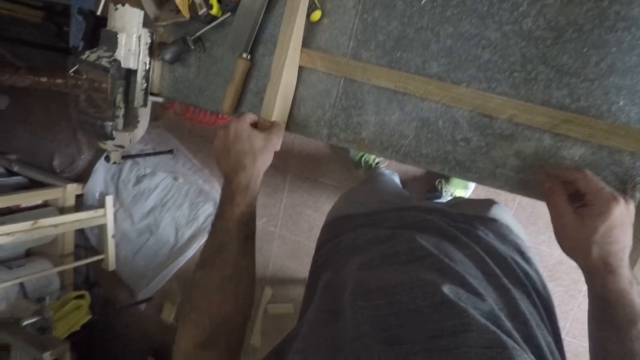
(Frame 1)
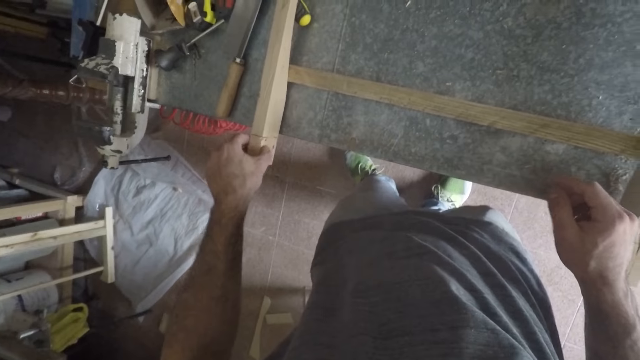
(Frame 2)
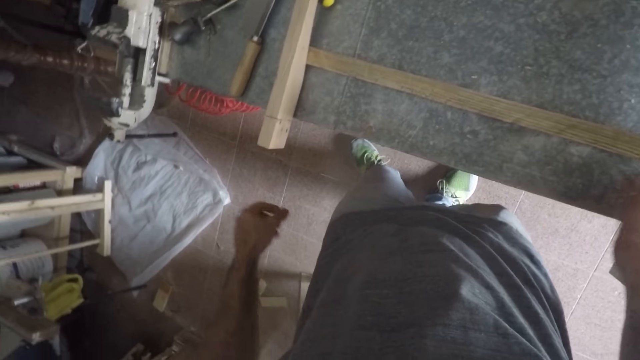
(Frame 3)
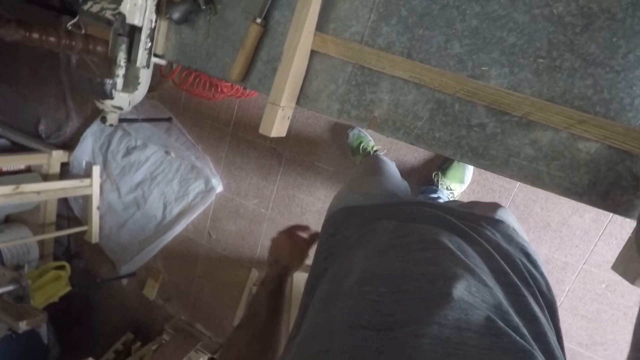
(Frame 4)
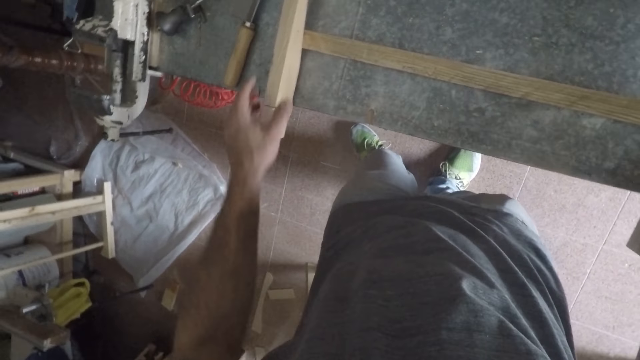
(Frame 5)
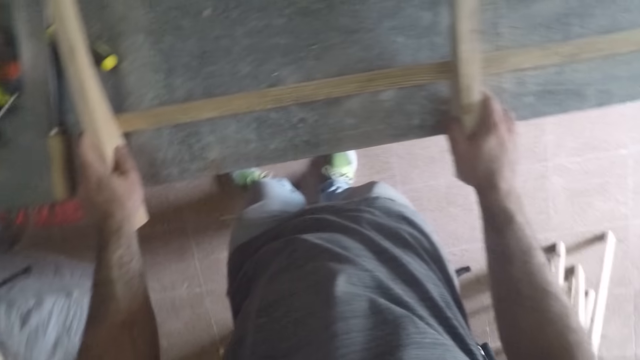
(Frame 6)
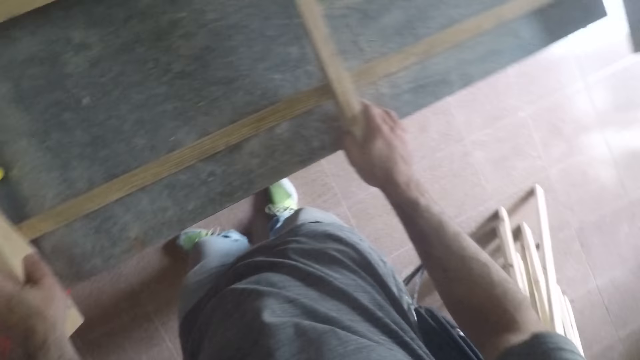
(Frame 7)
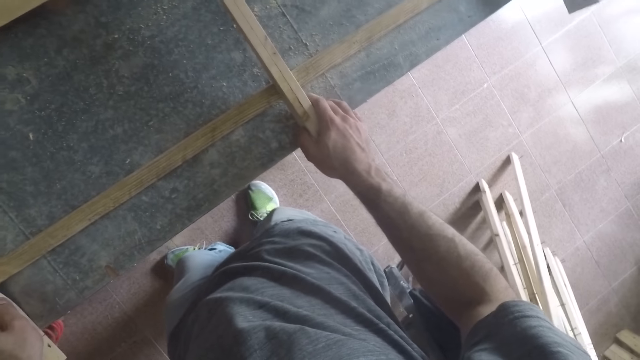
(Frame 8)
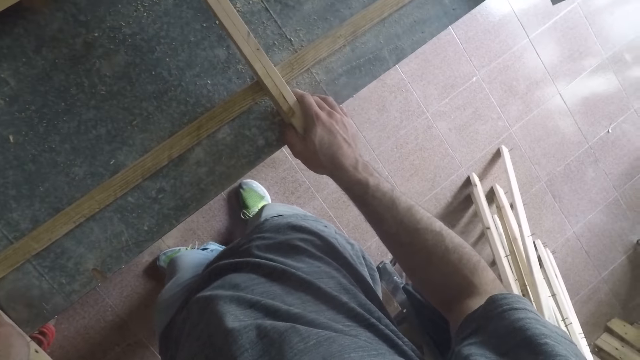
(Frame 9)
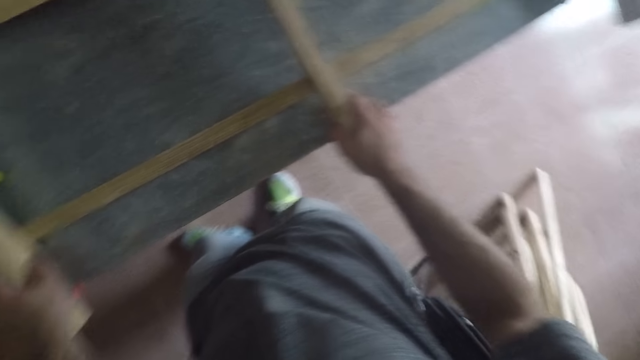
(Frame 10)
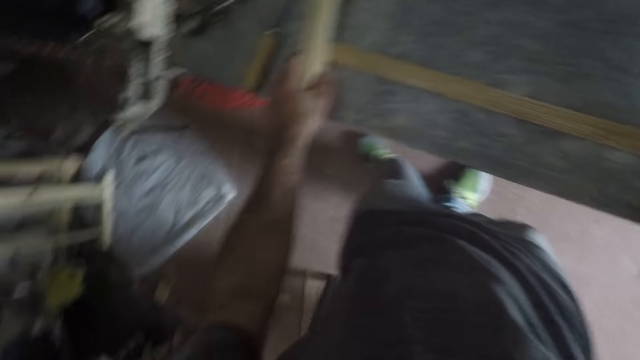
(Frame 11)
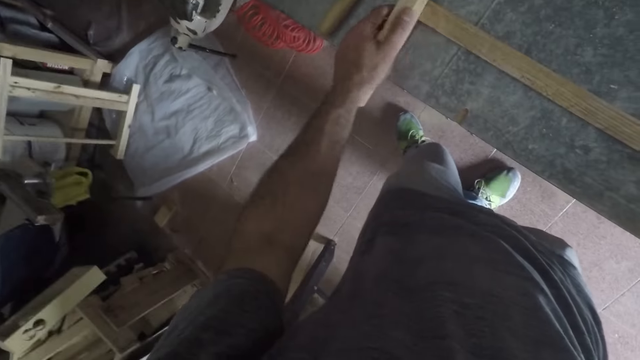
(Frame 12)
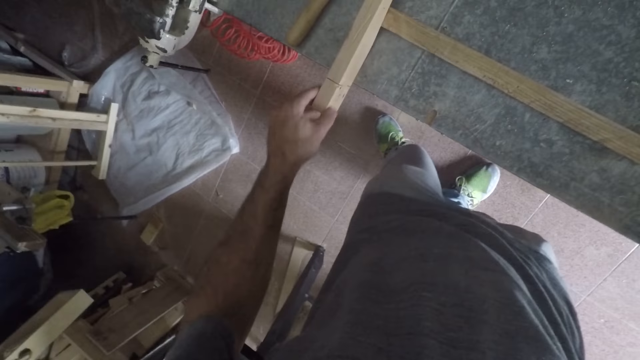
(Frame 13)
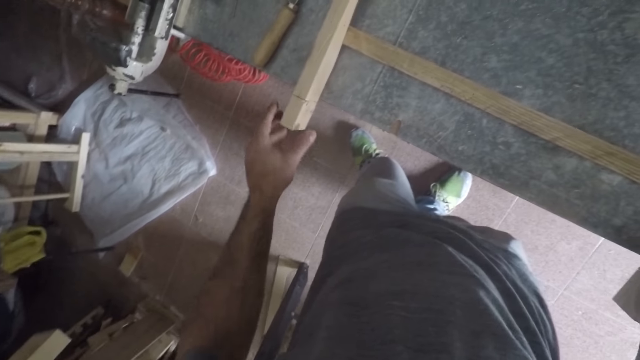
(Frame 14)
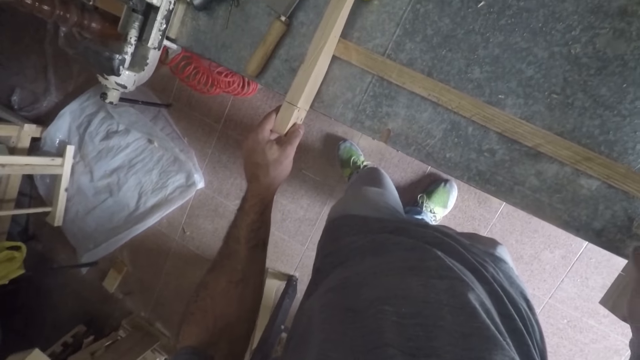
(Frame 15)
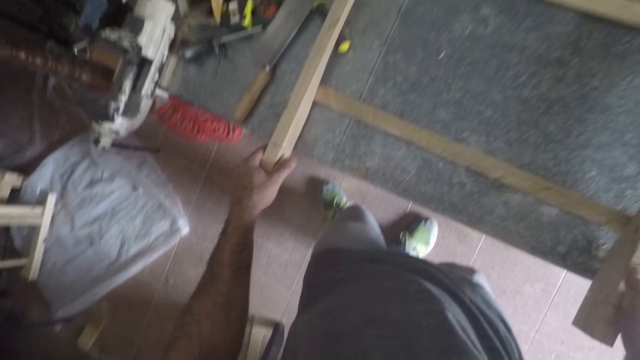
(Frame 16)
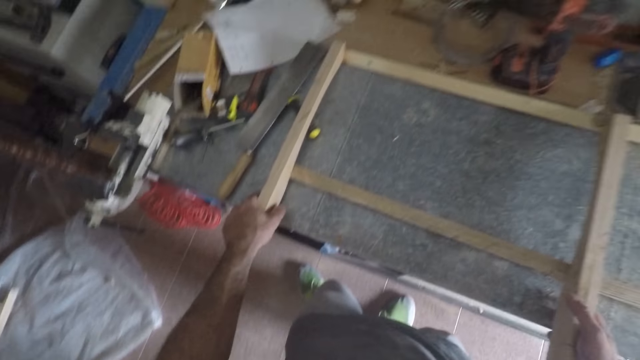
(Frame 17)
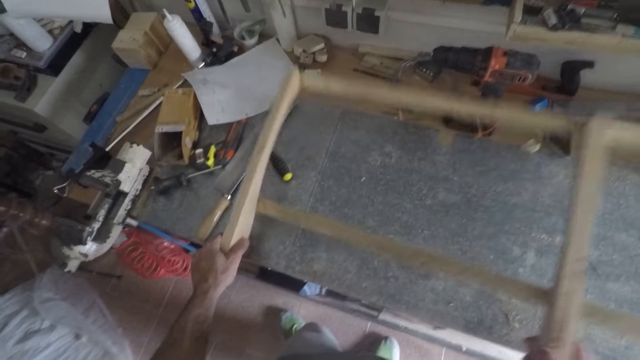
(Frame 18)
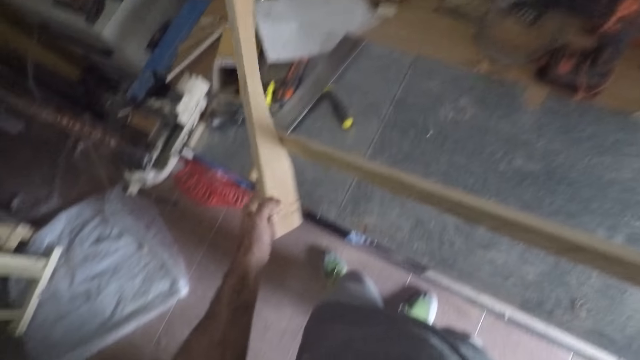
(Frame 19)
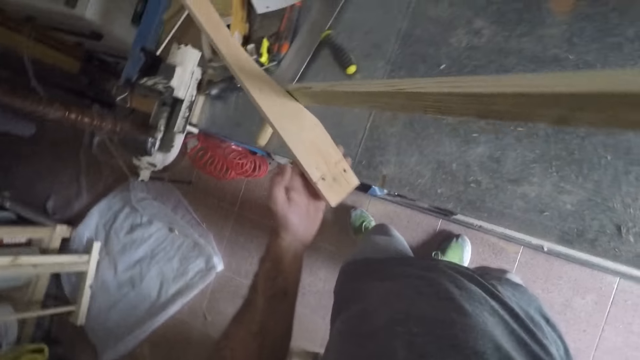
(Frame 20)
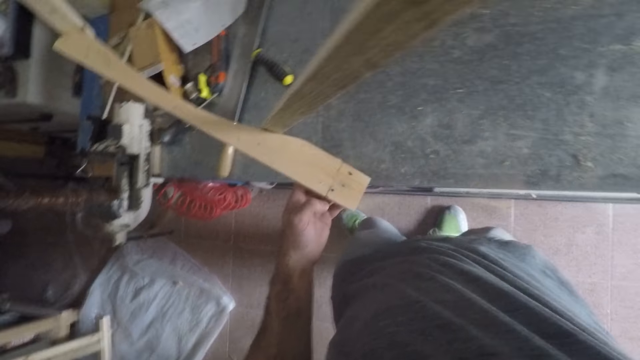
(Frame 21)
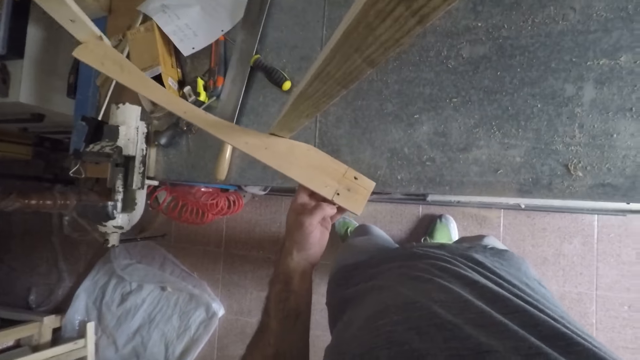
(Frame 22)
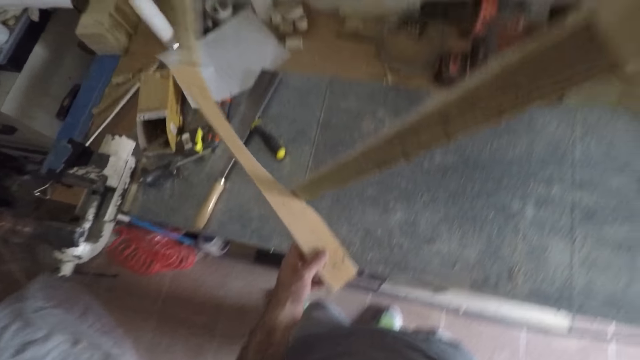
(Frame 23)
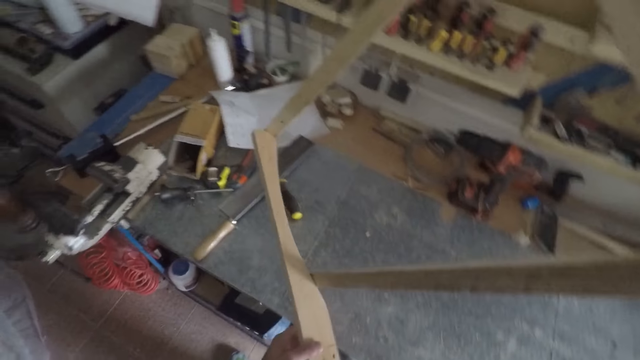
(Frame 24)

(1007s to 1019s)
The camera wearer adjusts the furniture or lumber with his left hand. He holds the lumber with both hands. He looks around. He adjusts his left hand on the furniture. He lets go of the lumber with his left hand. He grips the lumber with his left hand. He lifts up the furniture from the workbench with both hands. He inspects the lumber.

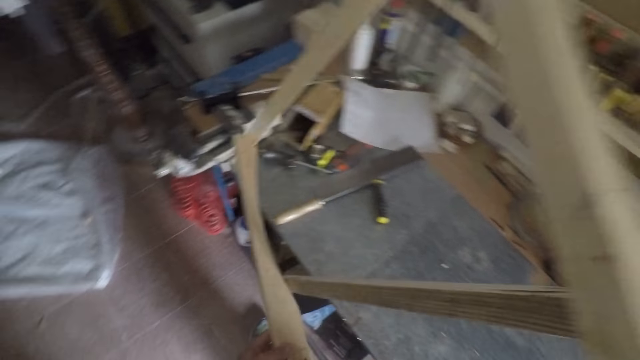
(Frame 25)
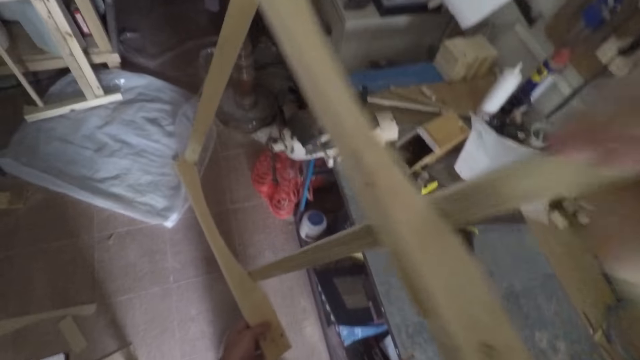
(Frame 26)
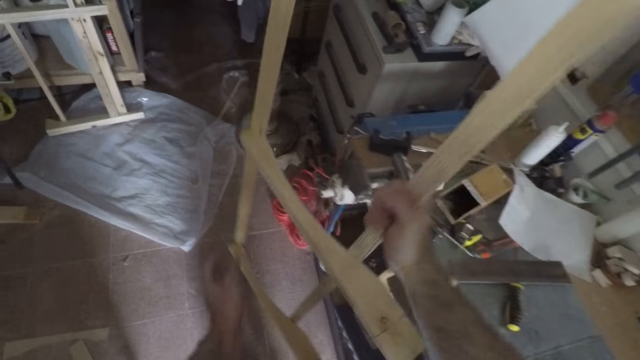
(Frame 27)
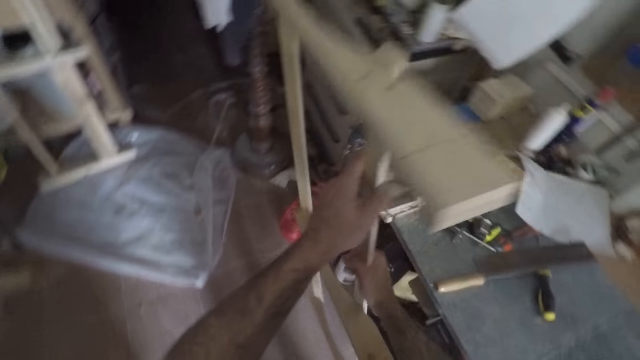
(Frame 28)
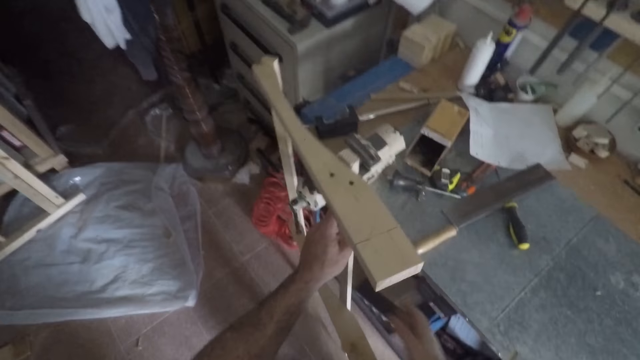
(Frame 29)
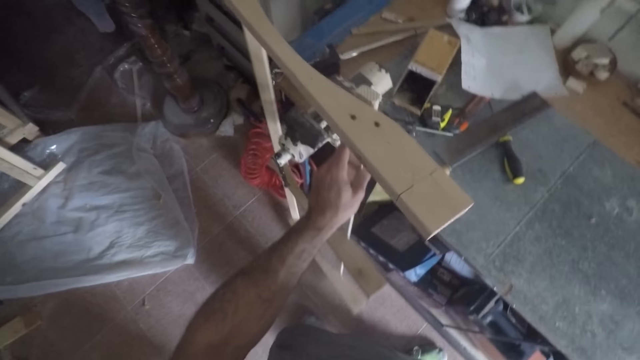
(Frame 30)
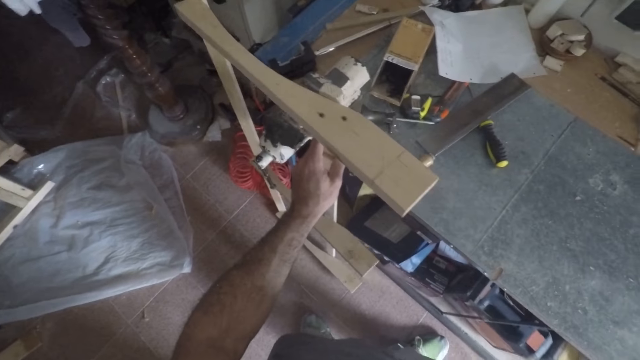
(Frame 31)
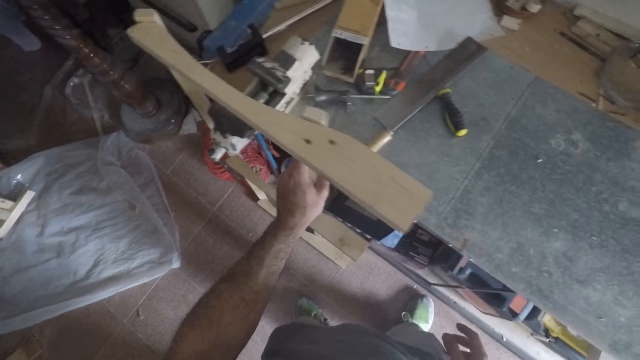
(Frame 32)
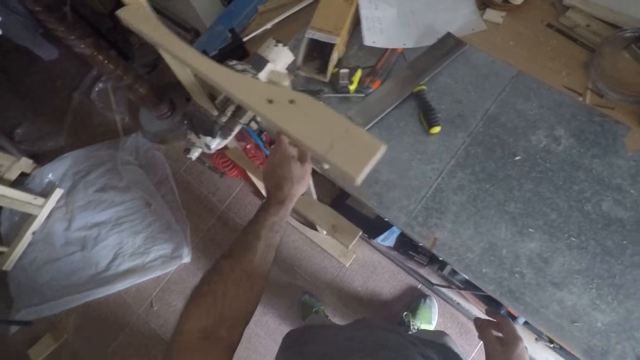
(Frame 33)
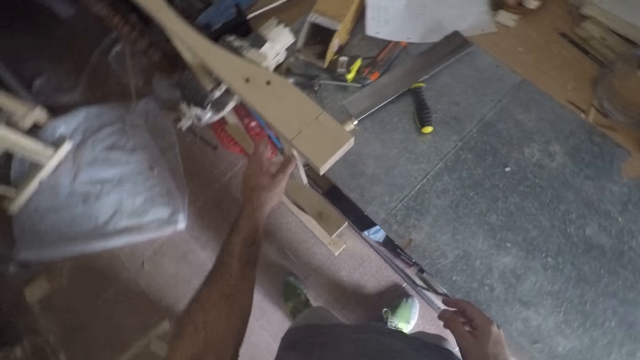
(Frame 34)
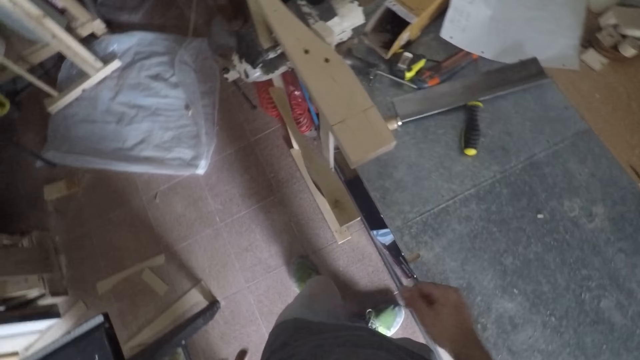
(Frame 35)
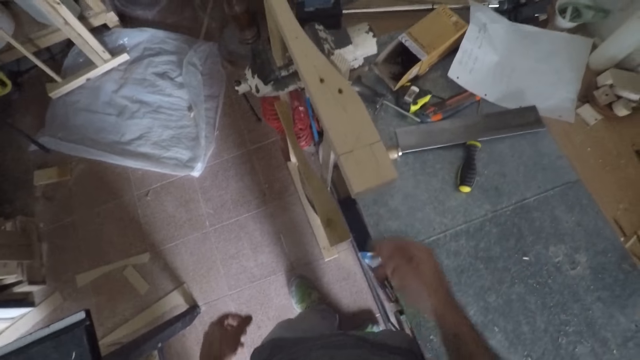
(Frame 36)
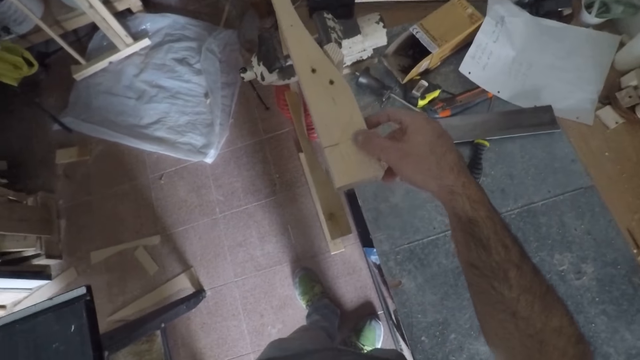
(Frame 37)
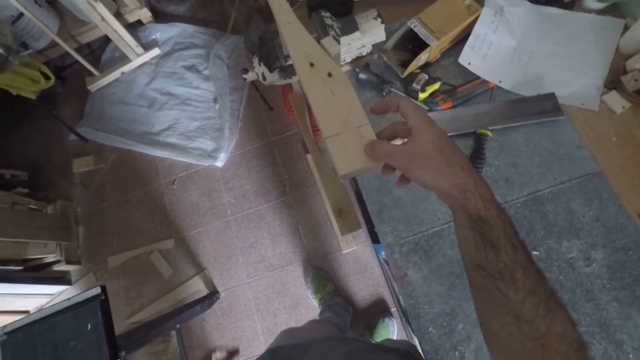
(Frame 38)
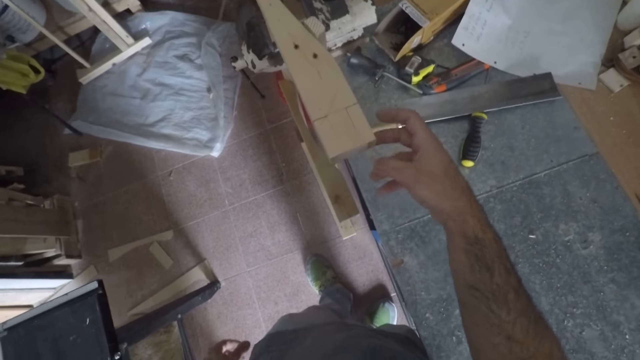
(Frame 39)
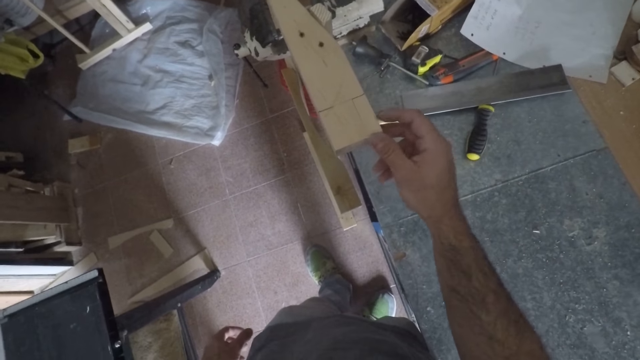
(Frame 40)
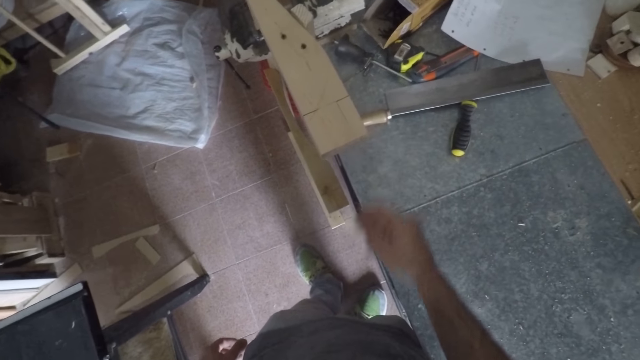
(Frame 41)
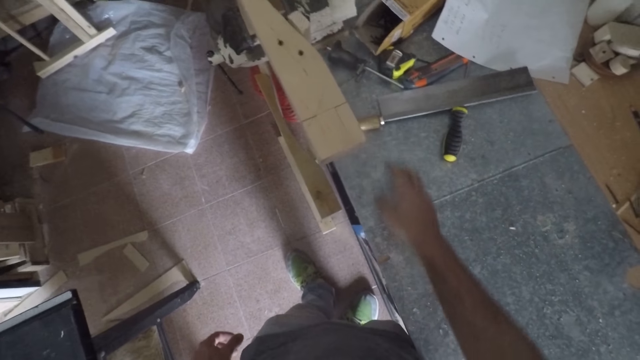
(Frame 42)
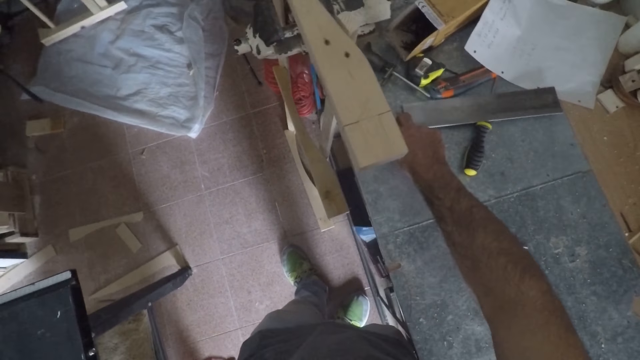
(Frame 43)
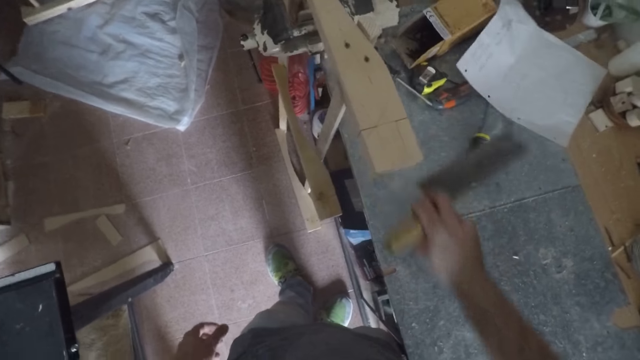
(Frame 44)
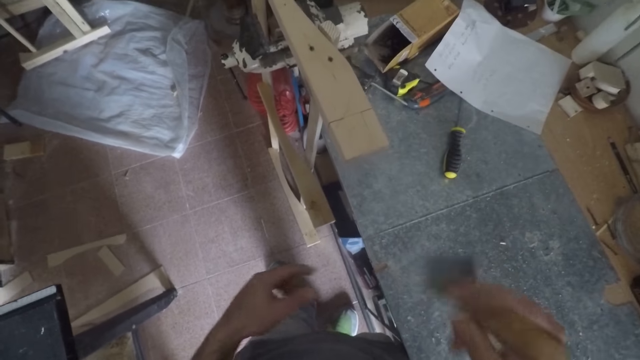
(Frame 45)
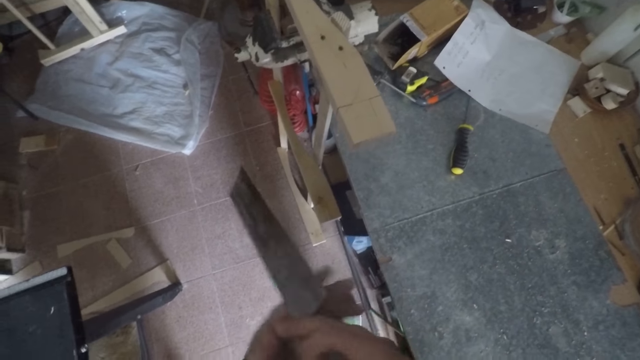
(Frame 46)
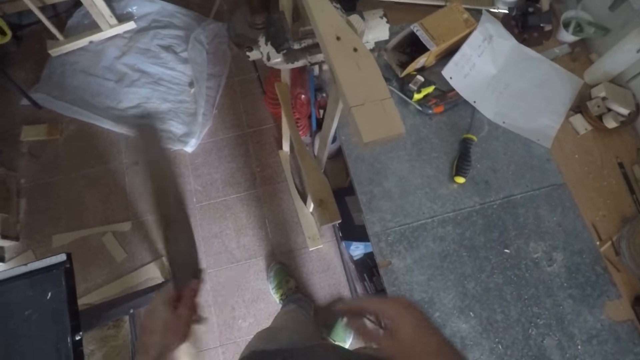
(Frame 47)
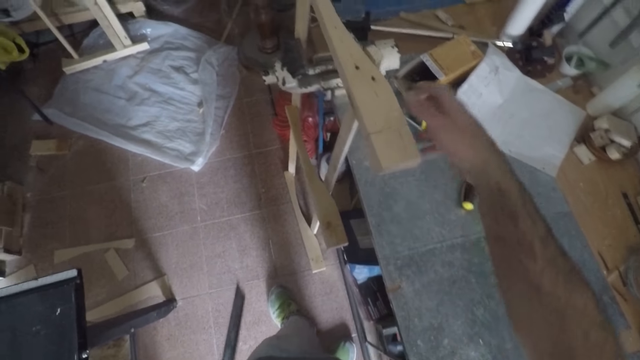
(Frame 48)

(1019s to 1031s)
The camera wearer holds the furniture or lumber with both hands. He lowers down the entire lumber with both hands. He removes his right hand from the furniture. He drops the furniture on the floor. He runs his right hand through the lumber. He touches the furniture with his right hand. He picks up the hand saw from the workbench with his right hand. He passes the hand saw from his right hand to his left hand.
